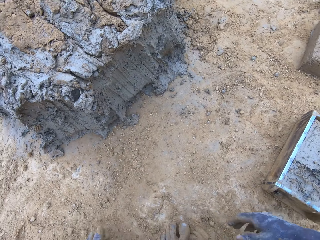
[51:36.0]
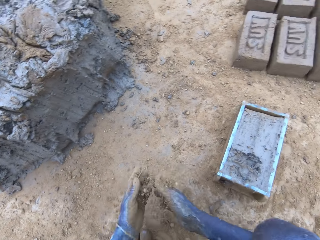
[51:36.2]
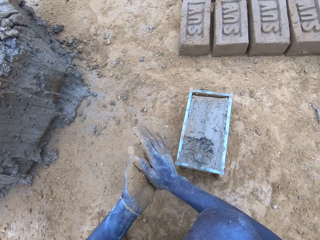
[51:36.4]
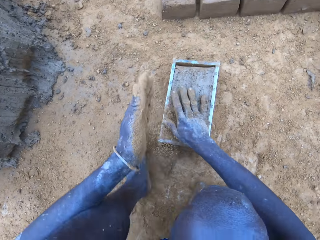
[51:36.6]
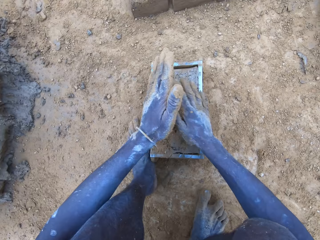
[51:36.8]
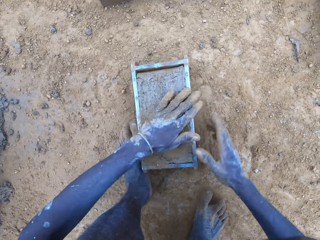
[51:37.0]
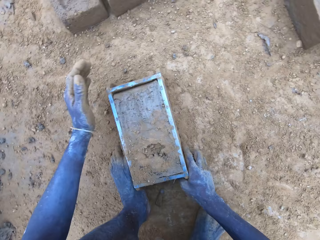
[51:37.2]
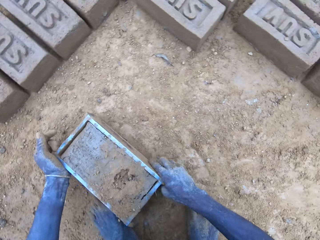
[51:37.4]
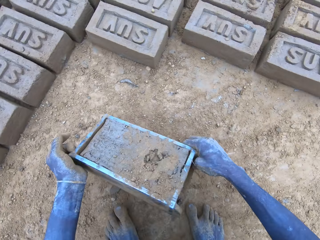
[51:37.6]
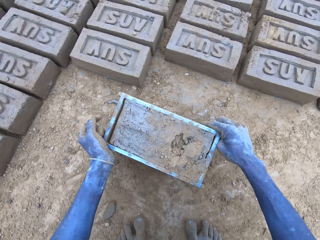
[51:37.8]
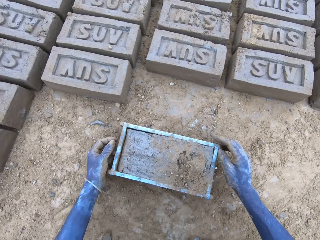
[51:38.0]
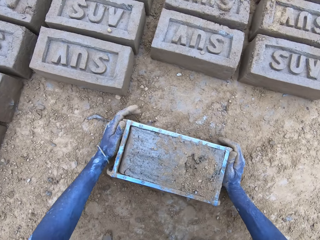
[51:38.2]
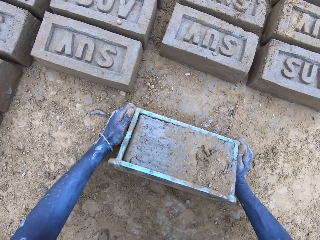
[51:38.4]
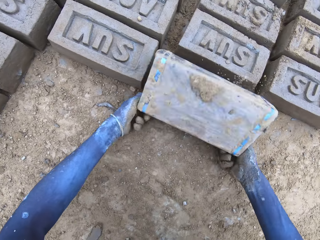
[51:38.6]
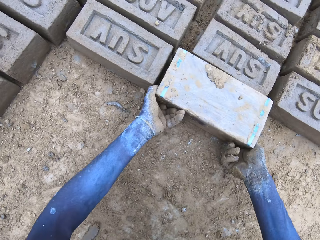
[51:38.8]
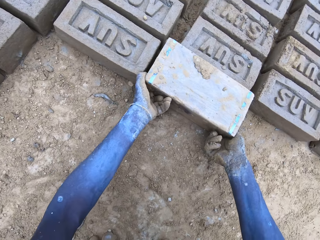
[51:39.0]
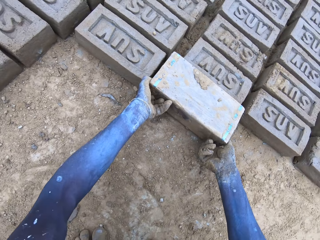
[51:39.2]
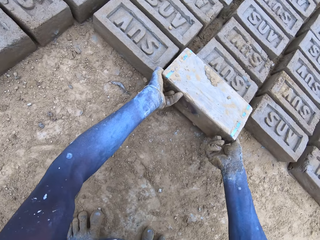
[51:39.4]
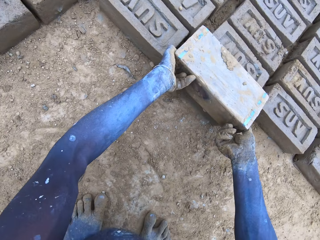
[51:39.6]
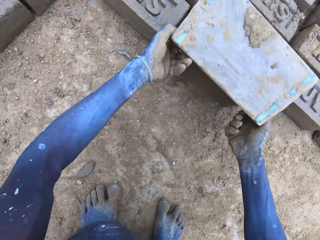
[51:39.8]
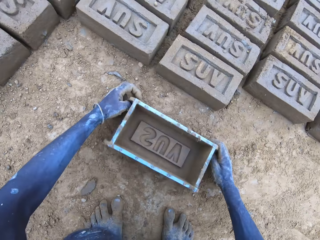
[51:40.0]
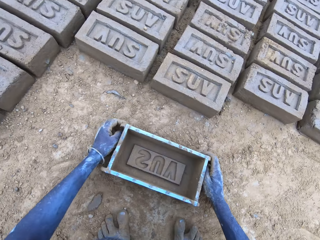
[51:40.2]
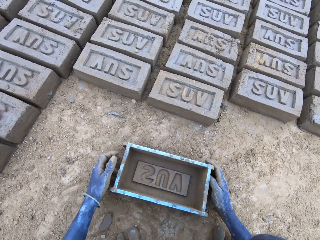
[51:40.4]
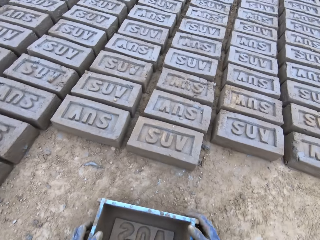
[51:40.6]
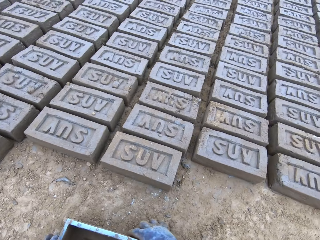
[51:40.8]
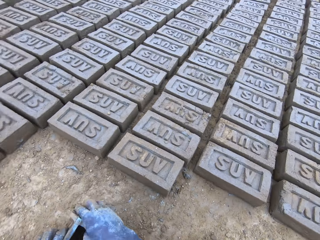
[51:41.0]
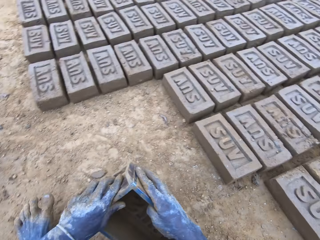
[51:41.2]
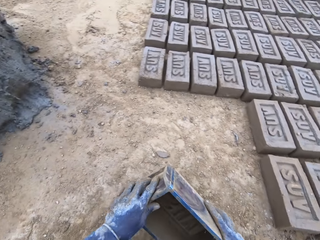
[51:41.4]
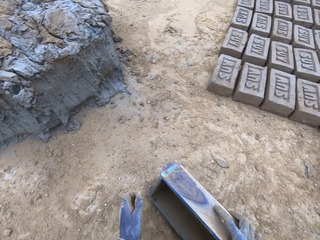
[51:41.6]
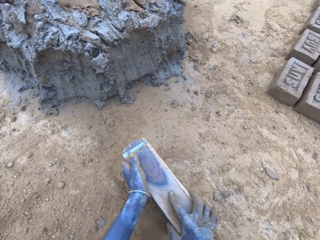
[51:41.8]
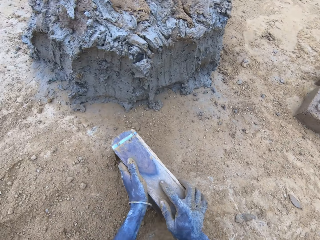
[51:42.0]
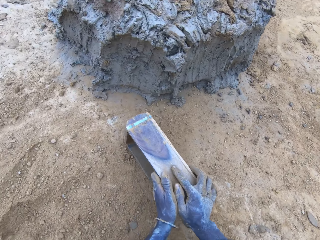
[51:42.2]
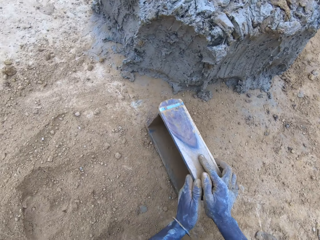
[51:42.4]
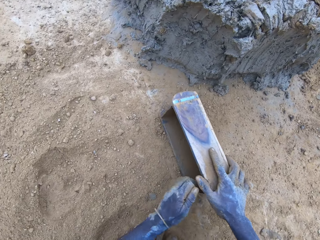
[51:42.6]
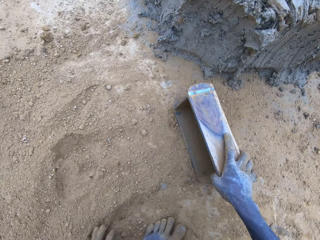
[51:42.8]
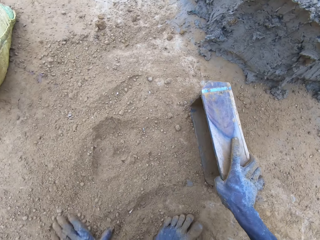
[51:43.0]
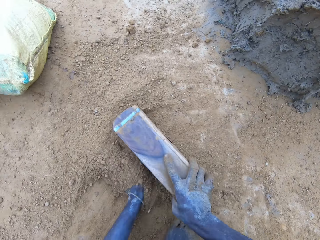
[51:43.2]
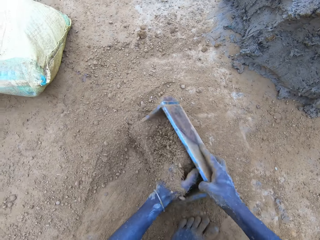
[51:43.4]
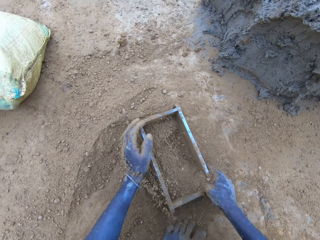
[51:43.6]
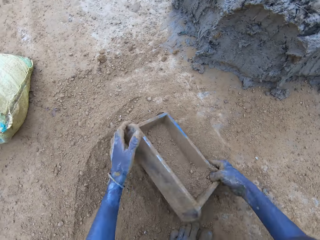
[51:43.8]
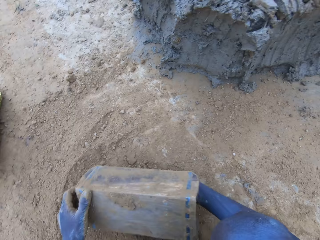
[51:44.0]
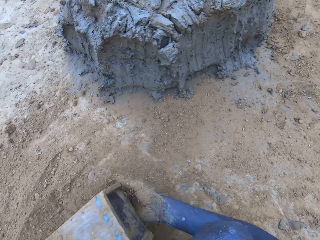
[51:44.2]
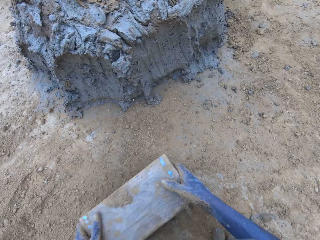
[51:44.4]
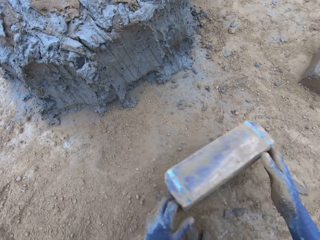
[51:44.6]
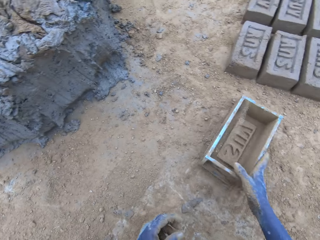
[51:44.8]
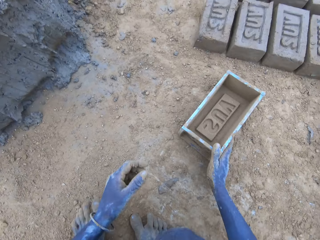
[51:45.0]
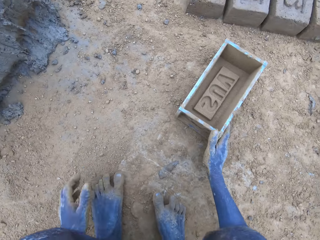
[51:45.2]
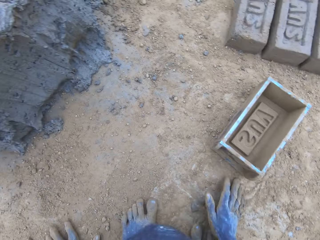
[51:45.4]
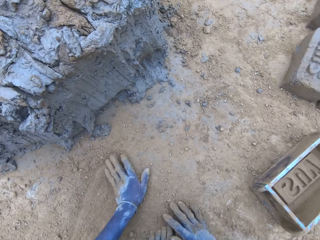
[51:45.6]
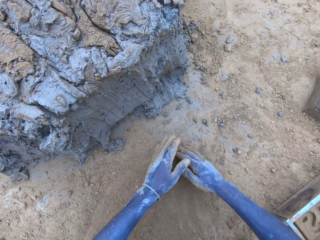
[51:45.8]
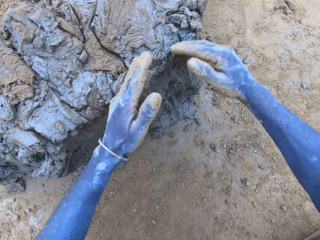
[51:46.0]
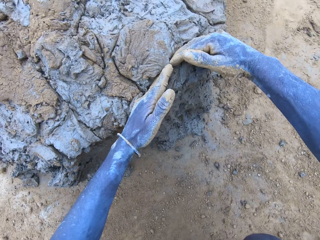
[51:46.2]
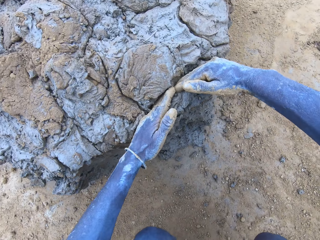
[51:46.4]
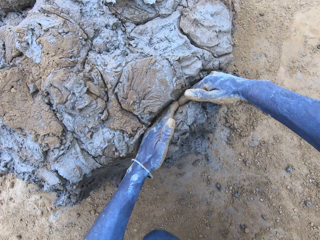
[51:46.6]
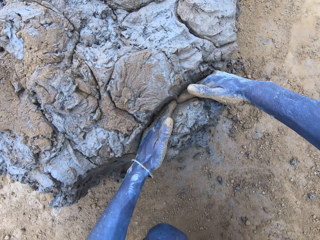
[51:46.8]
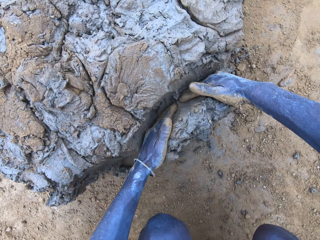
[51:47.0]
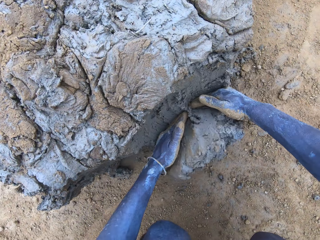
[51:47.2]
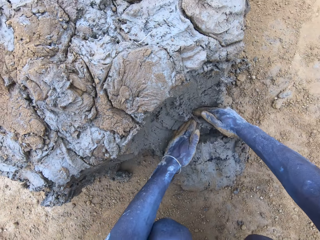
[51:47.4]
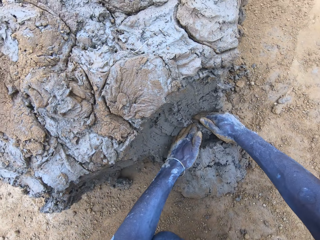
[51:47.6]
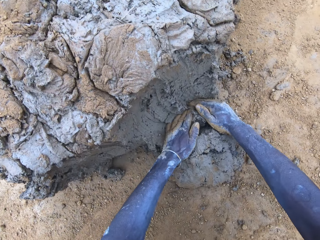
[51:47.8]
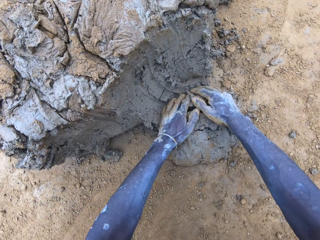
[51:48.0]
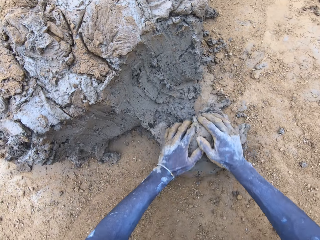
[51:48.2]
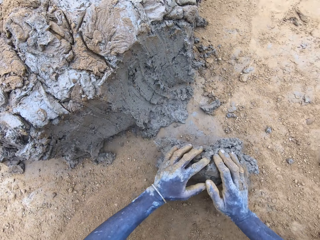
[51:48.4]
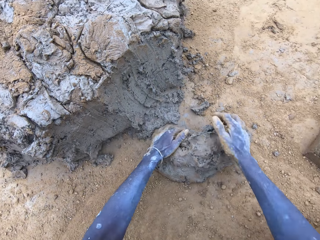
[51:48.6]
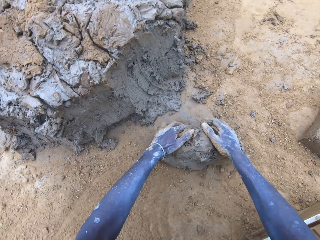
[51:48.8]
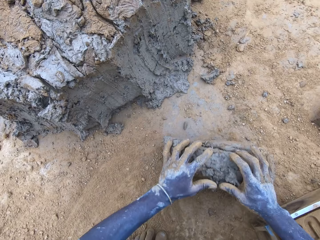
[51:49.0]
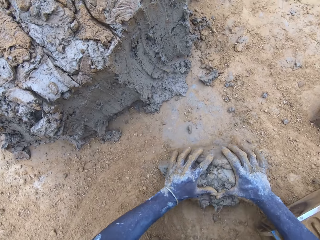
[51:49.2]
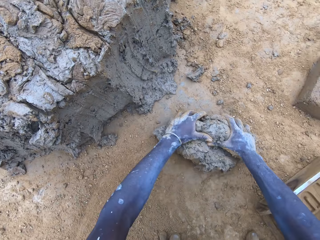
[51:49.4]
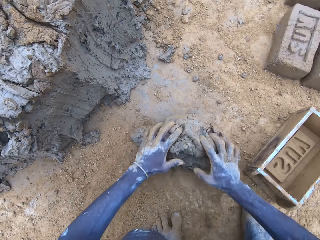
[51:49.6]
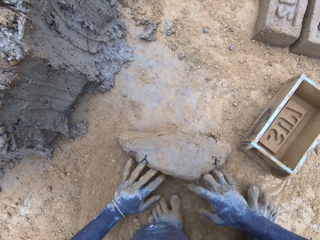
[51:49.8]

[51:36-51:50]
The camera wearer pours the mud in the brickmould on the ground. They put soil in the brickmould. They pour the soil from the brickmould. They scoop mud.

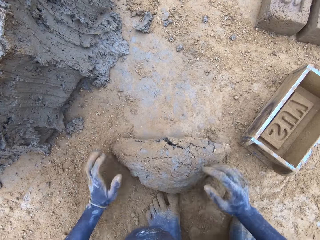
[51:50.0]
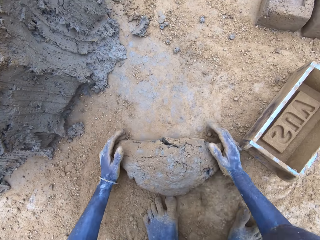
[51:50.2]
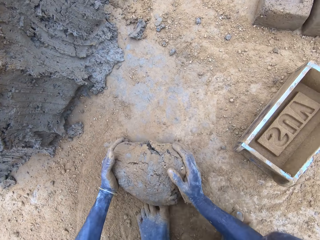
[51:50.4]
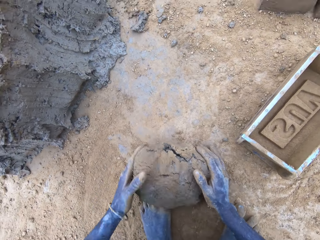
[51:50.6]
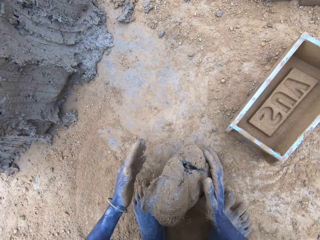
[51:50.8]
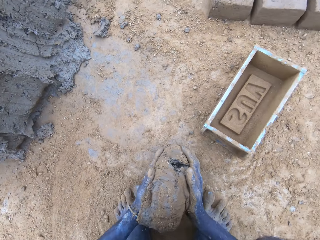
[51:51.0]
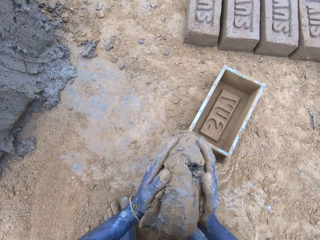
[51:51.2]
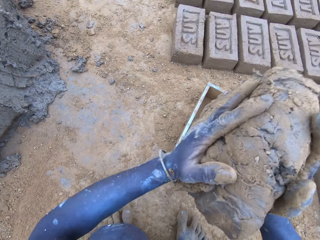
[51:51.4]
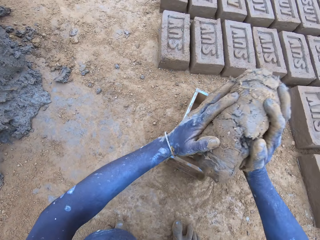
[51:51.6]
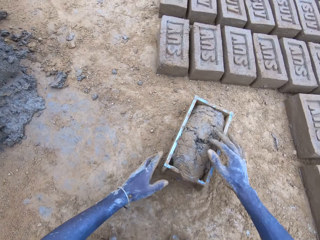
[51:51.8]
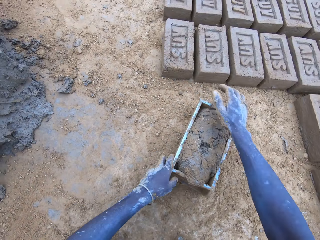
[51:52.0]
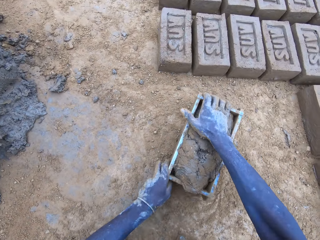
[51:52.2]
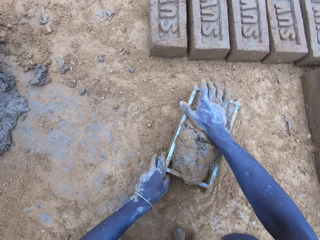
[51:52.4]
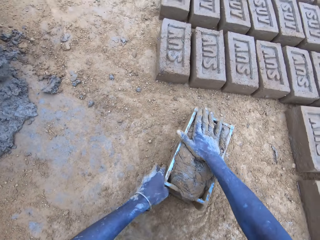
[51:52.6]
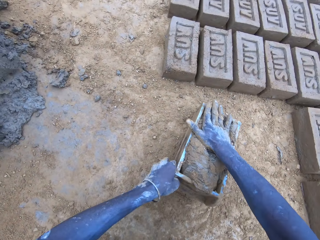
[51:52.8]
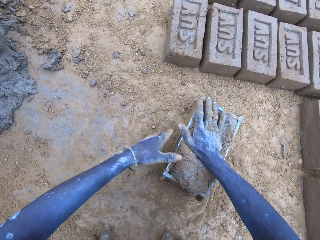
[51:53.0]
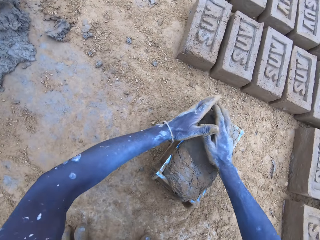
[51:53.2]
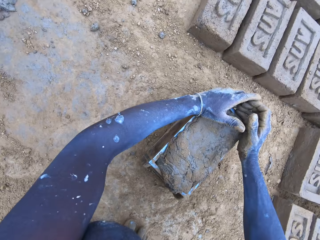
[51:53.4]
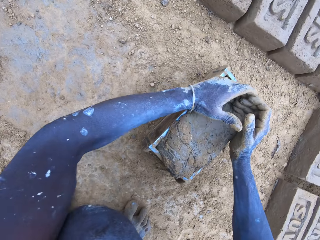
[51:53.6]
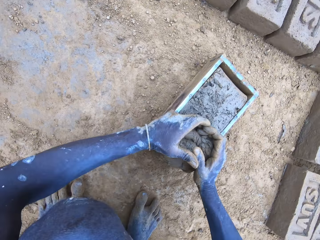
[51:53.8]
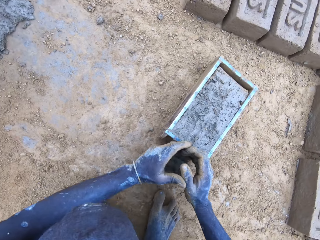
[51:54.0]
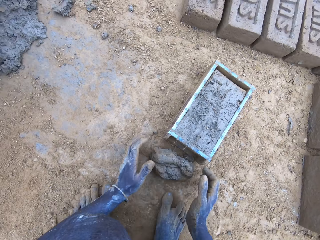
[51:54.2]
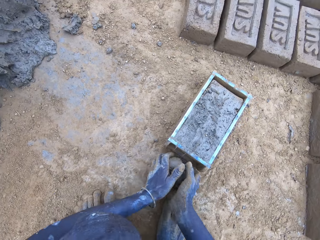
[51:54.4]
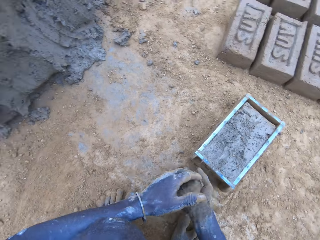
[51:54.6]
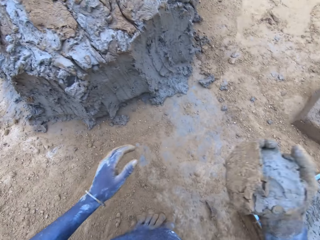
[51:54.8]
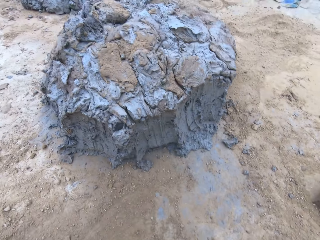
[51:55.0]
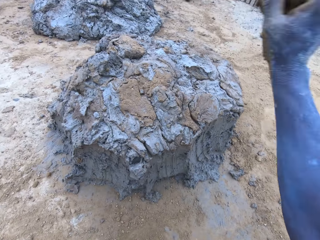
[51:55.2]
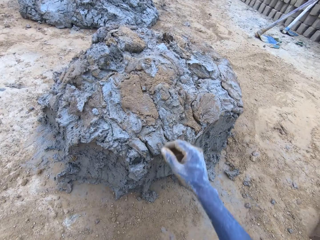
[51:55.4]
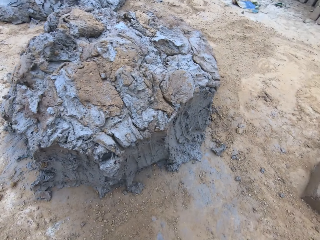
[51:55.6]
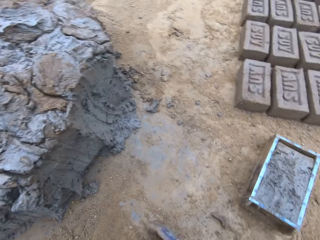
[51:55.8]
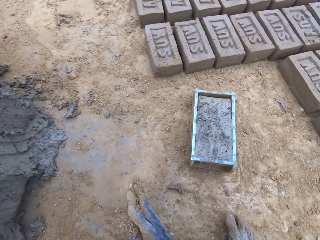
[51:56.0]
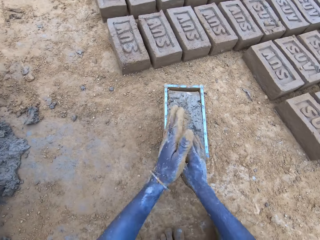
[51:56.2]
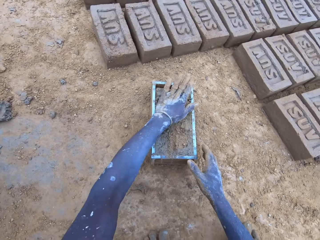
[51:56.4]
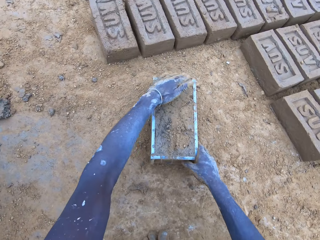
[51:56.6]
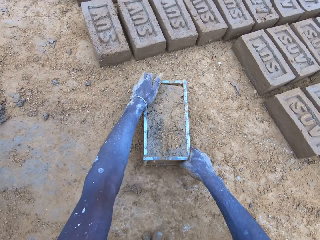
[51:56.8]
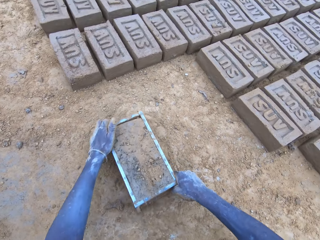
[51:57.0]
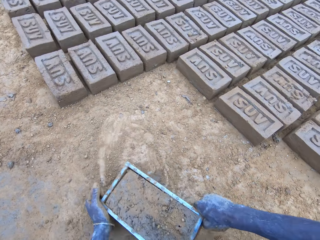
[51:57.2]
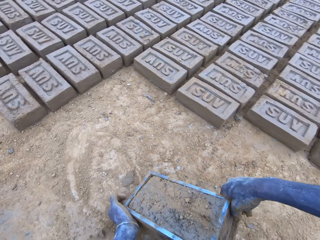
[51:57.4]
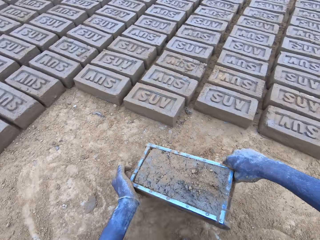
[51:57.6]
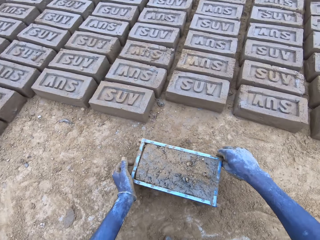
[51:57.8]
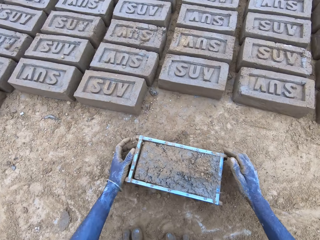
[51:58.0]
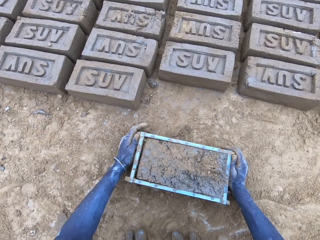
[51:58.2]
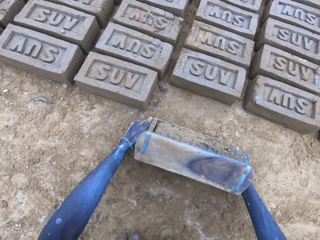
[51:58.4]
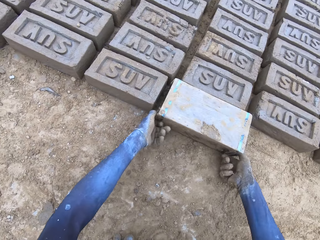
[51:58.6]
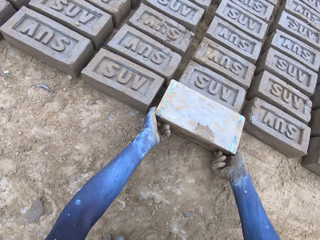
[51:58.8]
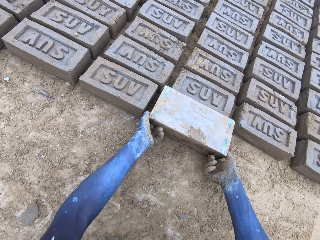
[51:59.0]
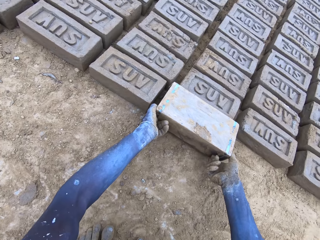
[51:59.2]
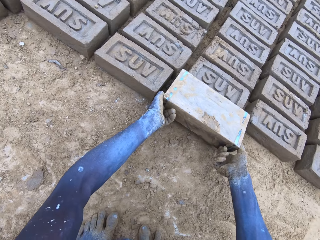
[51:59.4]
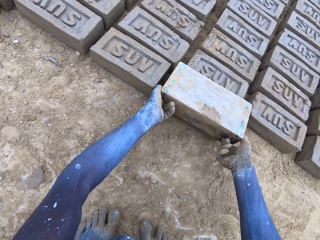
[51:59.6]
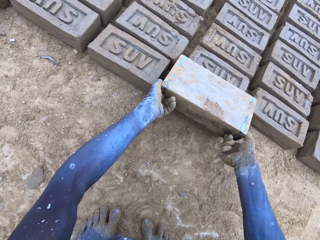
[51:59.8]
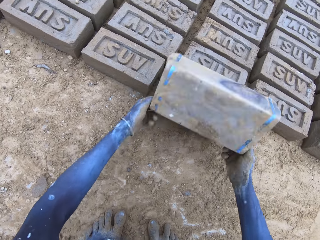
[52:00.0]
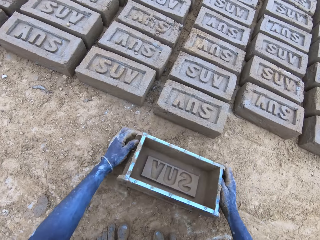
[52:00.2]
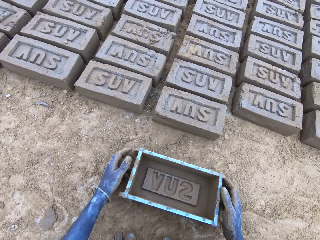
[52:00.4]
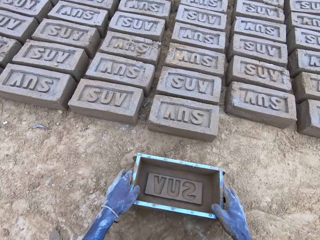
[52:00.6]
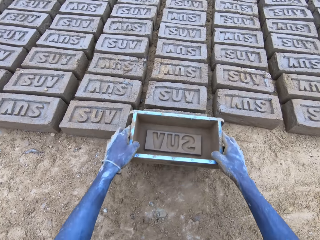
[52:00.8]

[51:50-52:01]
The camera wearer puts the mud in the brickmould. They scoop the excess mud on the brickmould. They throw the mud on the pile of mud. They pour the mud in the brickmould on the ground.
